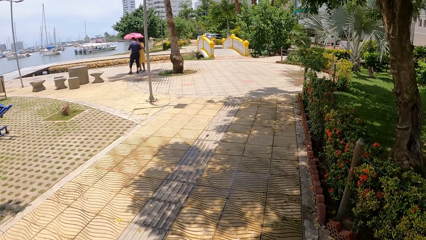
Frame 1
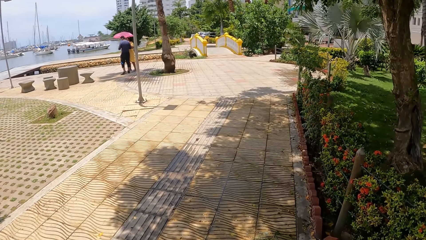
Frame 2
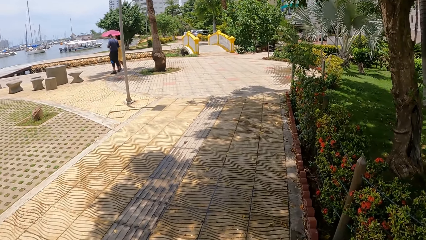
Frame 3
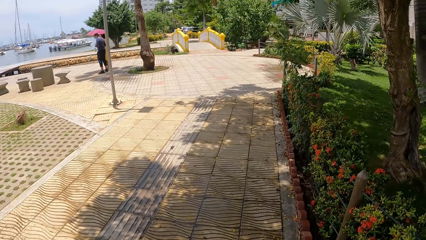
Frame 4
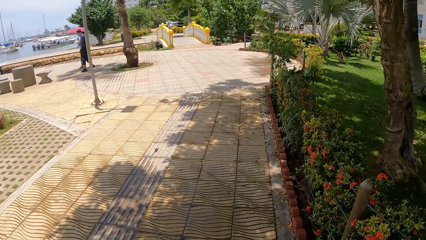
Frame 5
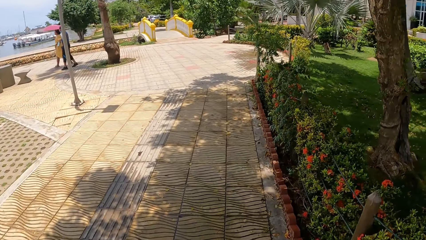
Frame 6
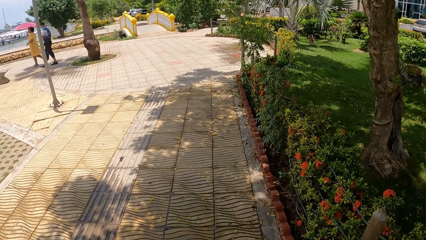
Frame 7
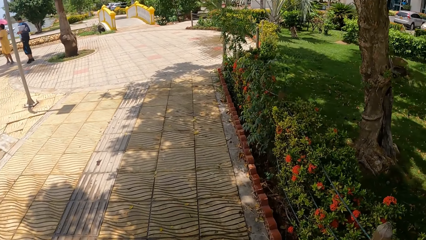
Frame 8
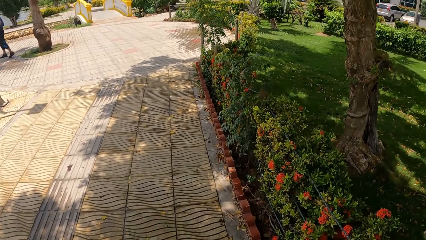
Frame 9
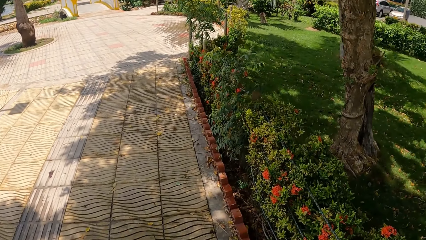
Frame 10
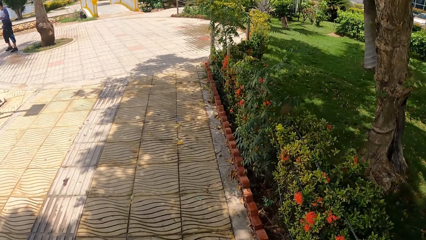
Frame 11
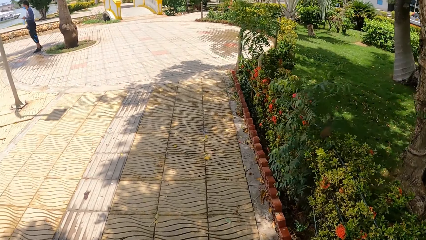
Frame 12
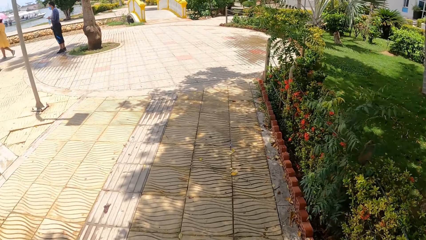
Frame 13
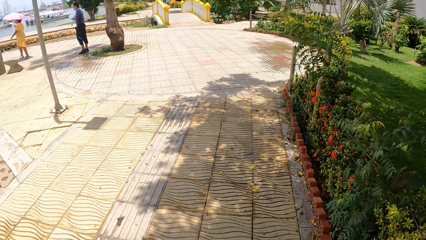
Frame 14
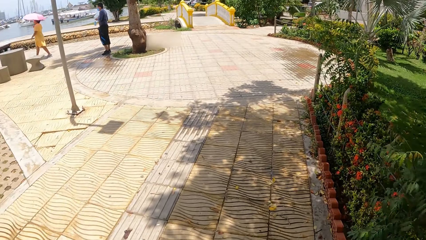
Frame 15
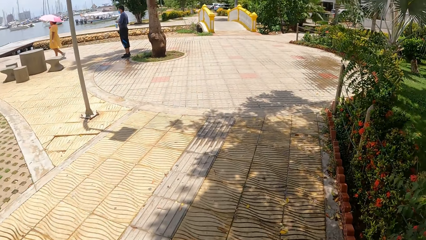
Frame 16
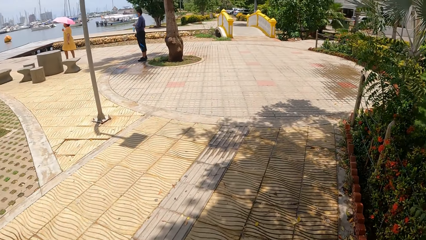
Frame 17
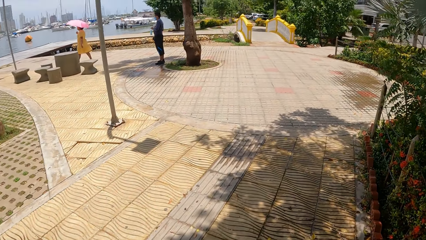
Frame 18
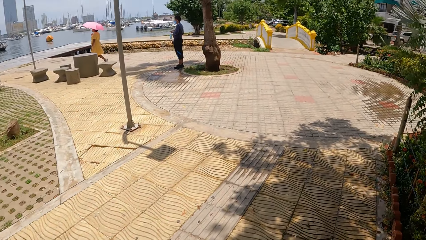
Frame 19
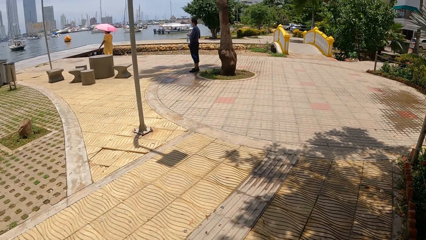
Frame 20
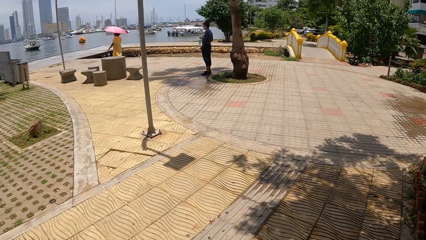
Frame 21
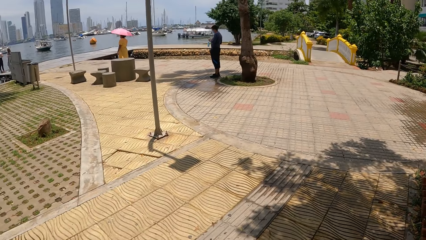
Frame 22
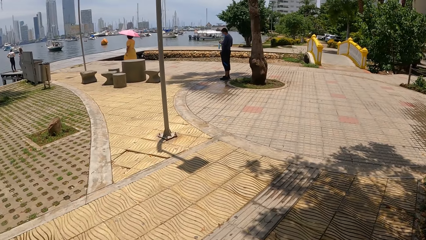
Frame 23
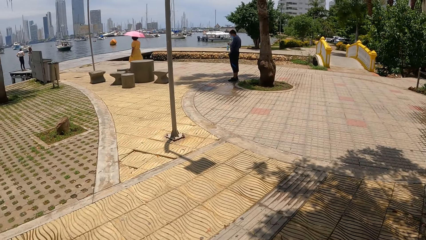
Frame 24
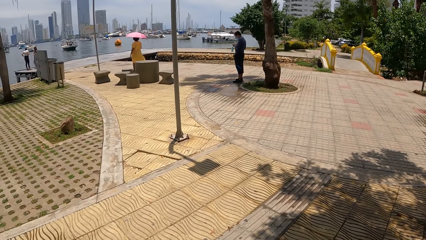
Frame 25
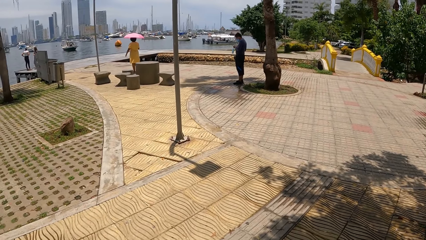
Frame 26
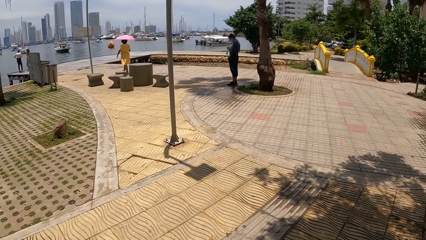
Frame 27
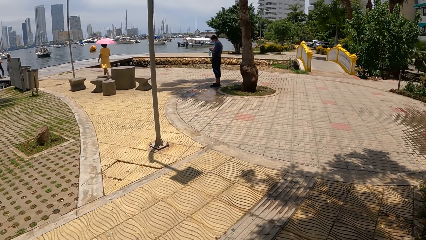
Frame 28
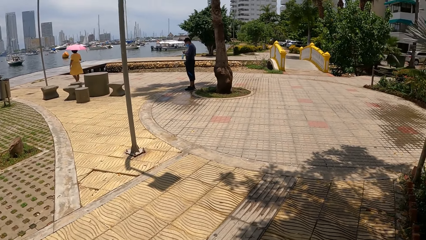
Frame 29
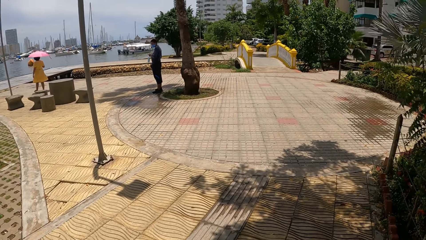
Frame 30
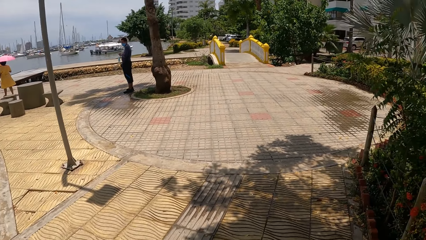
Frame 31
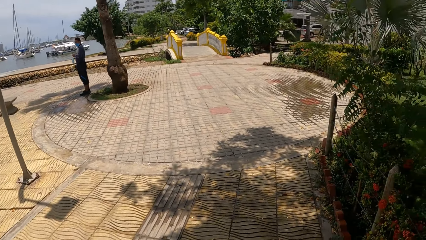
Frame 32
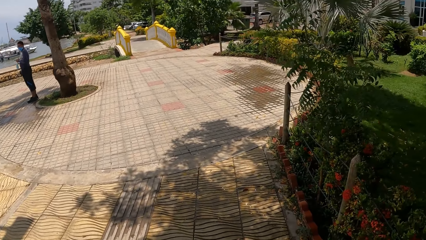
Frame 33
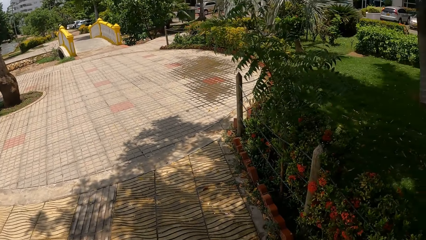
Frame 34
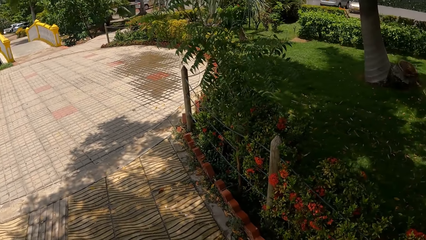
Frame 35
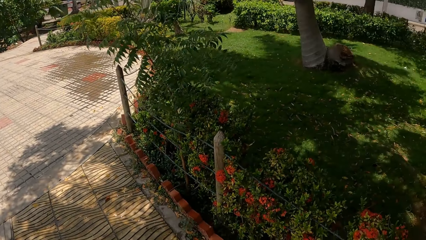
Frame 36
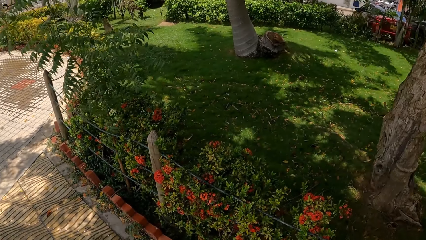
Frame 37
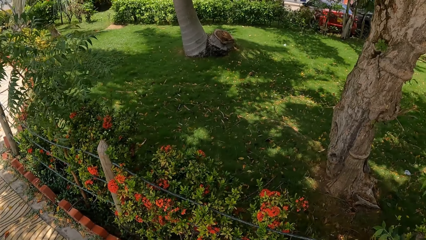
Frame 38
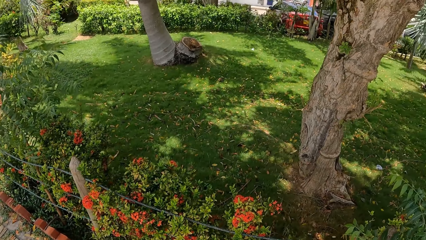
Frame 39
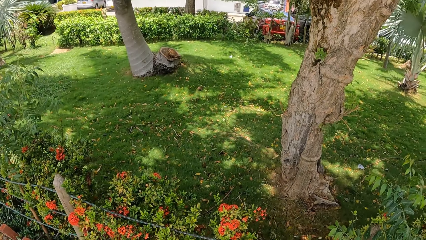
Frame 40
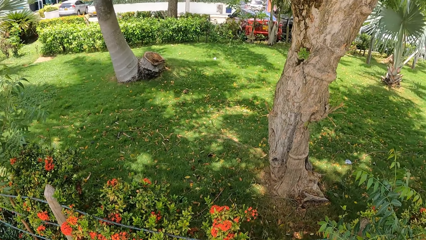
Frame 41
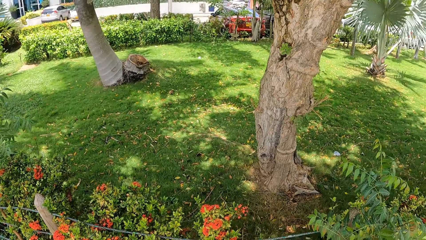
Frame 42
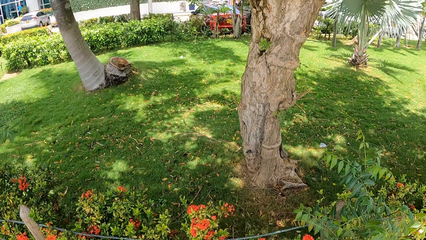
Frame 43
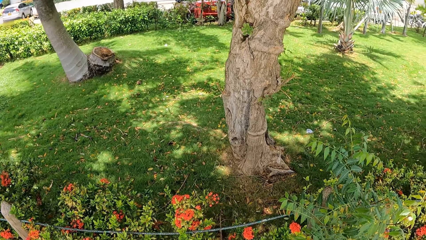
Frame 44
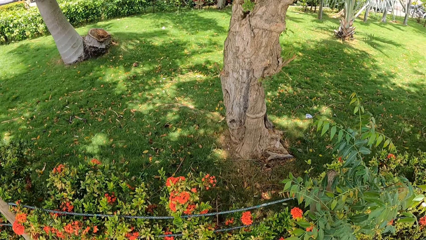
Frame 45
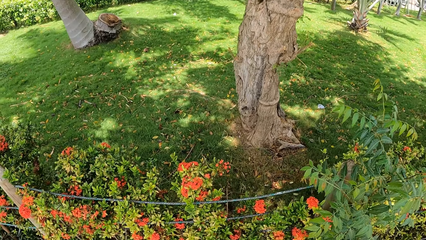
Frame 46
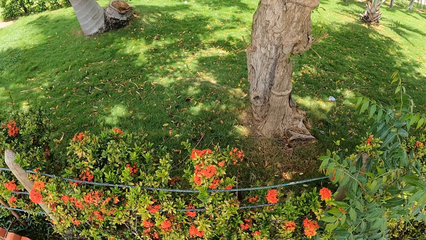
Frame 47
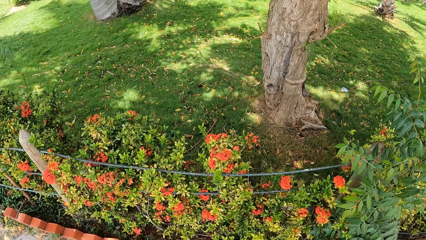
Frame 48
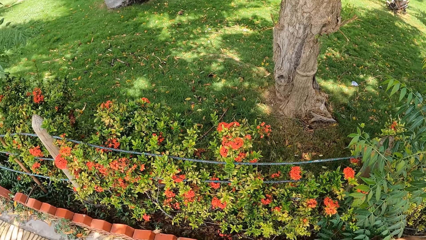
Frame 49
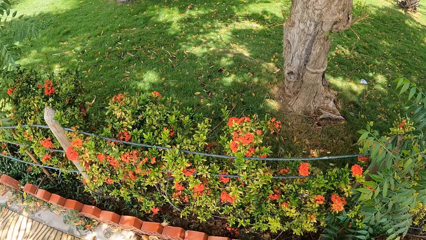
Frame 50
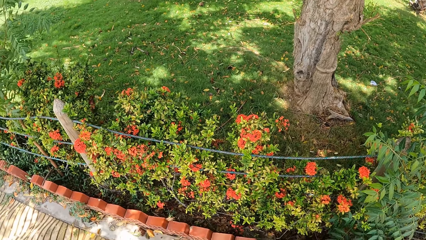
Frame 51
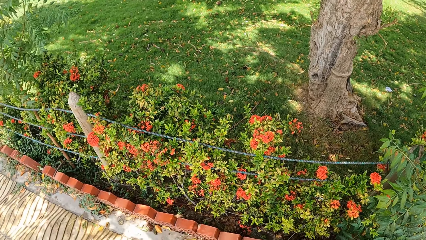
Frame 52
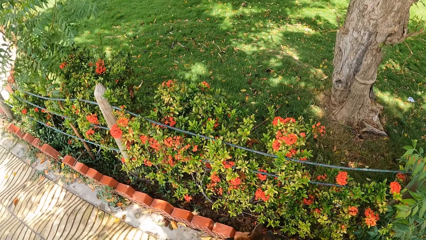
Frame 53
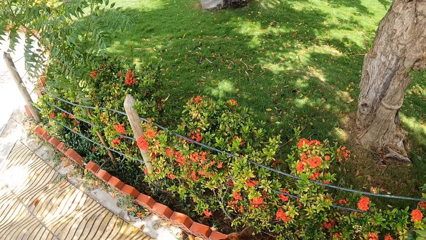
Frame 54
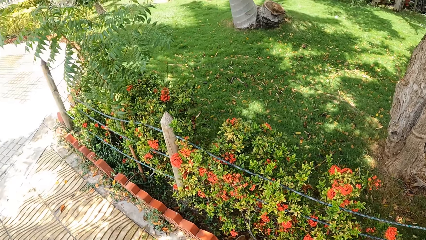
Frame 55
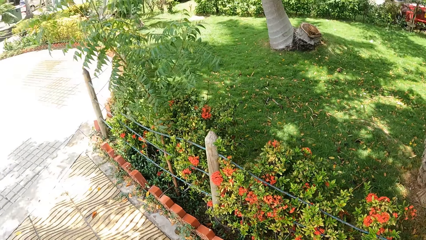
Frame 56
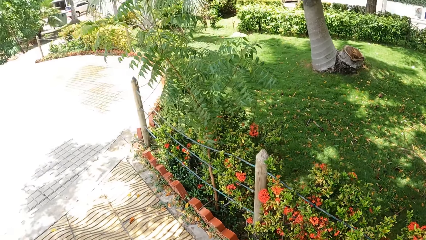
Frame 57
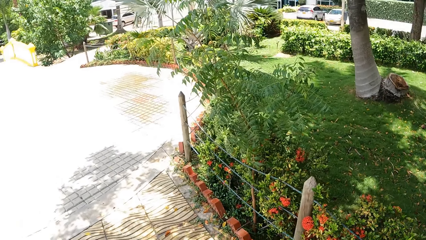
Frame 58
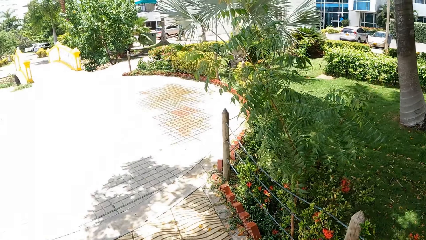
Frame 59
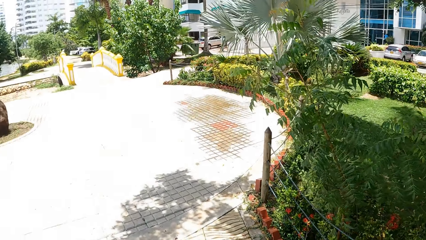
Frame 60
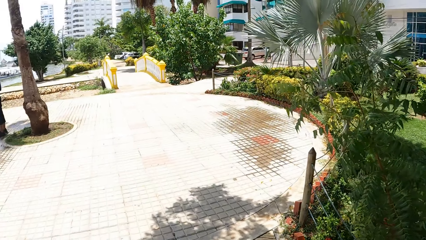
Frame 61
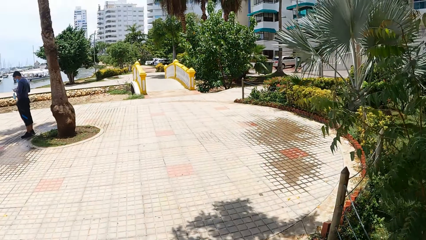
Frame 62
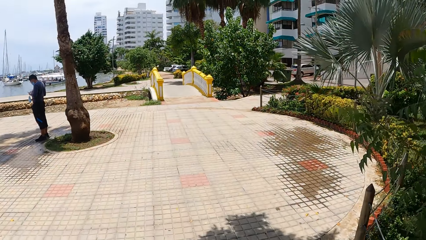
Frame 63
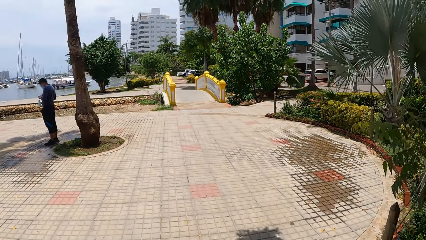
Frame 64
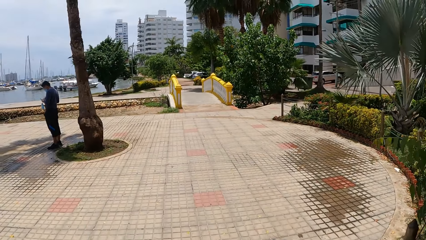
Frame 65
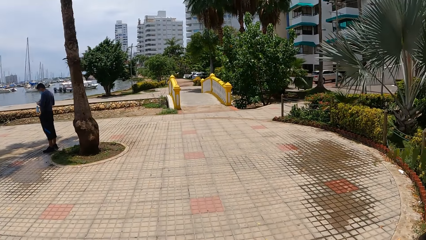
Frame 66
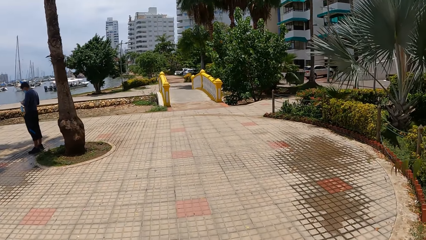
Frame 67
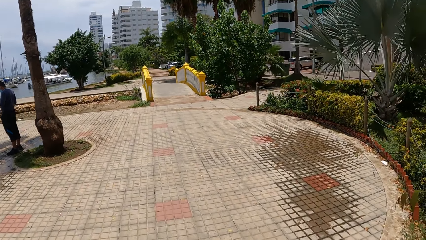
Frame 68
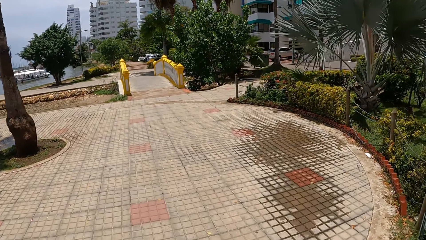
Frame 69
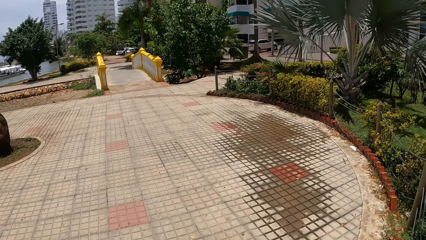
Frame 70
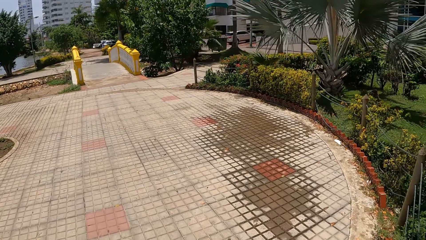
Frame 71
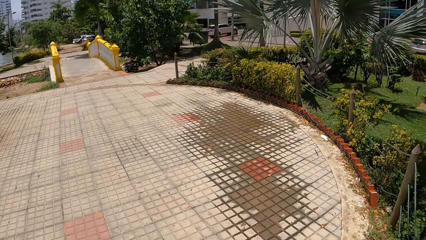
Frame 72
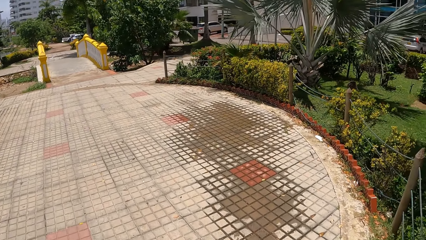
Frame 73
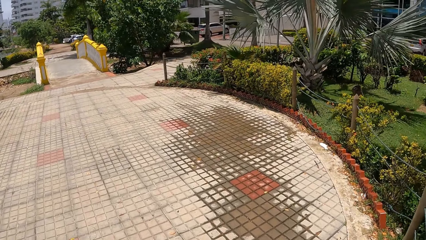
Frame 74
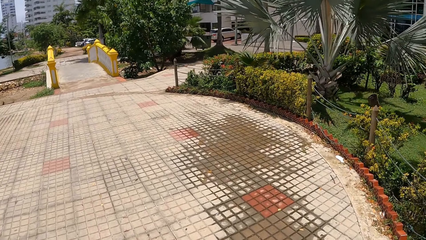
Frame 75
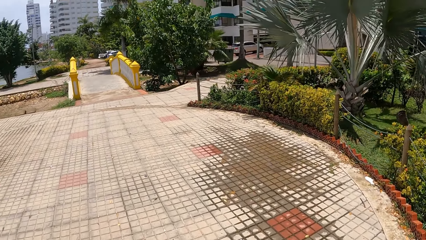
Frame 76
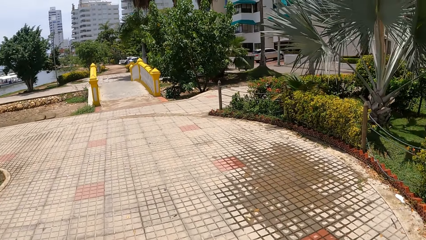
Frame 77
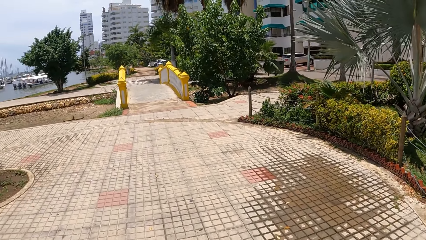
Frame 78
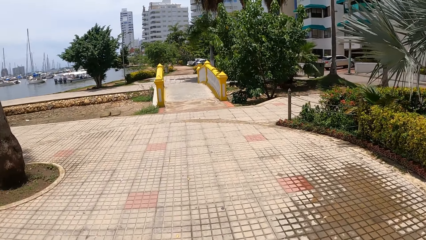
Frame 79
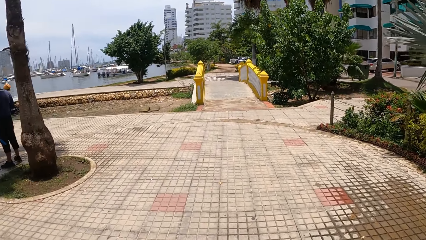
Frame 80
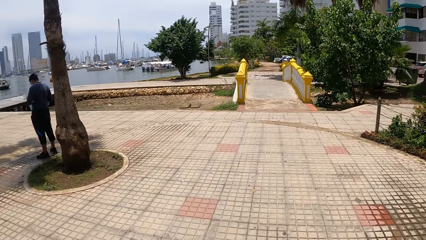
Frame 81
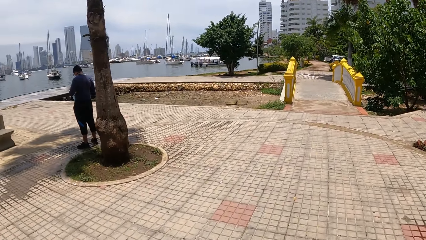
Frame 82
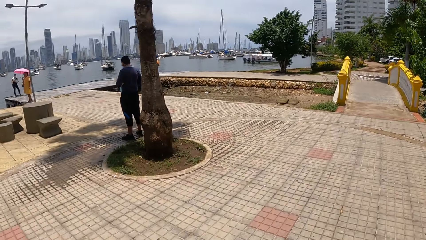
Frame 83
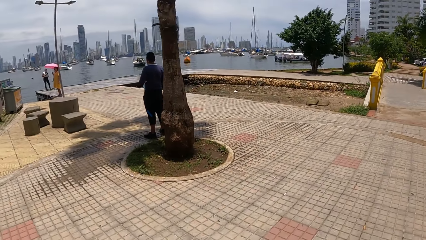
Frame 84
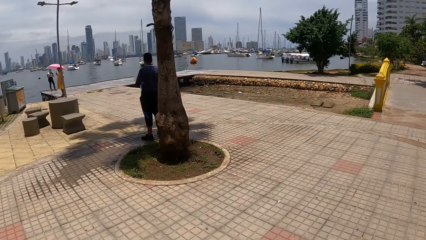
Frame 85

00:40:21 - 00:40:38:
The camera wearer looks around the park. They walk the dog in a walkway.
